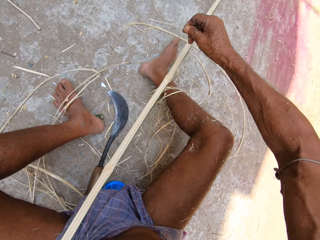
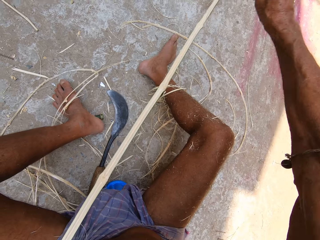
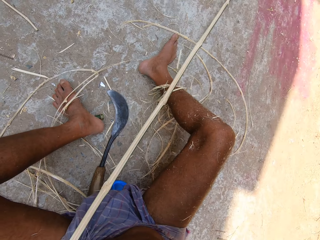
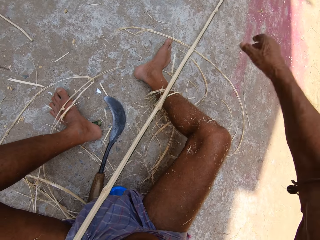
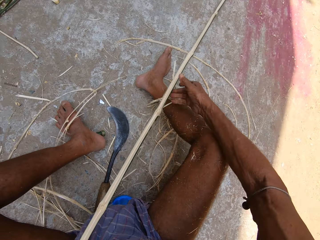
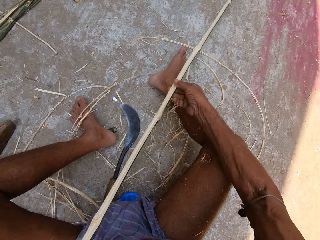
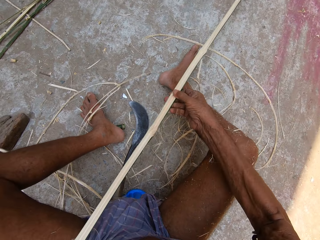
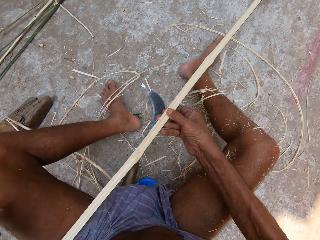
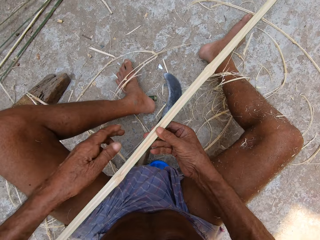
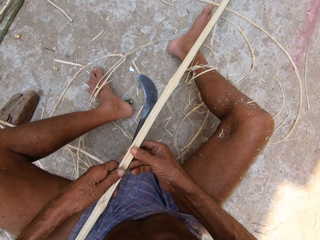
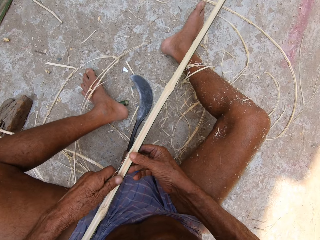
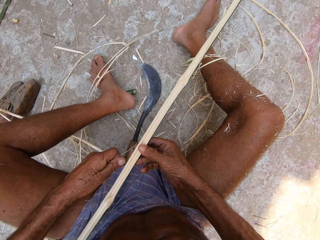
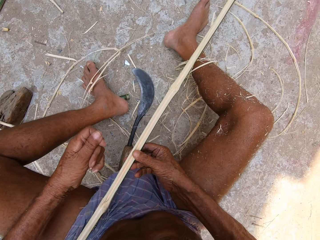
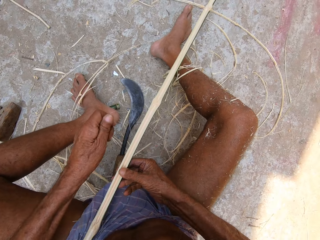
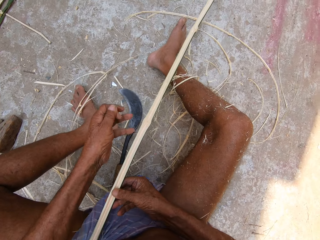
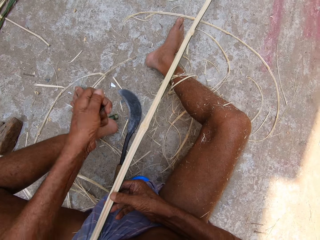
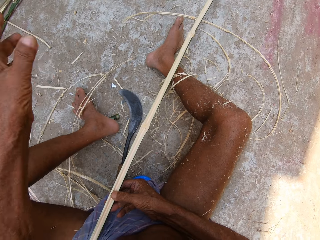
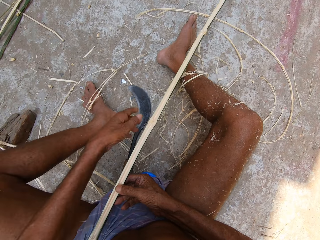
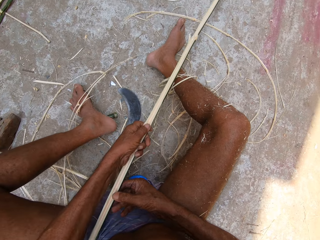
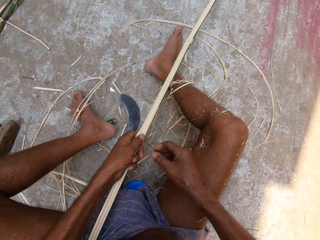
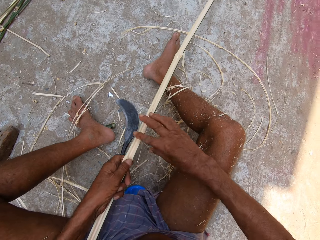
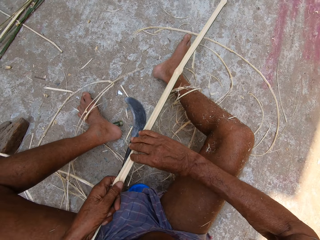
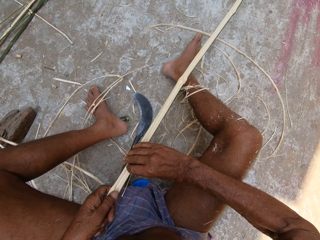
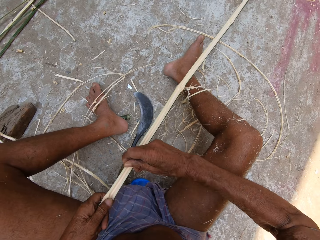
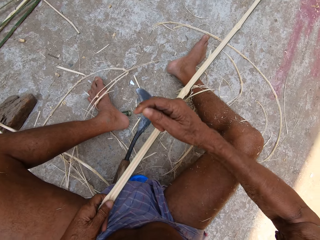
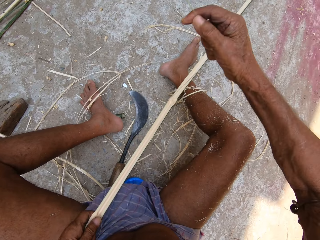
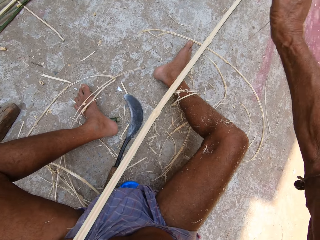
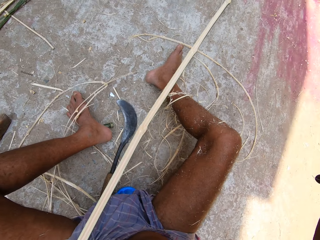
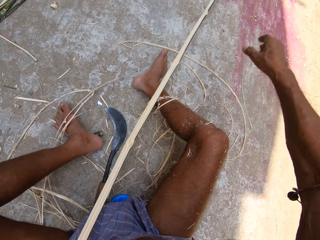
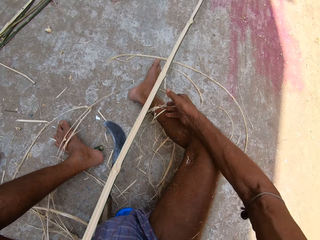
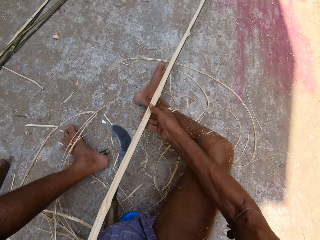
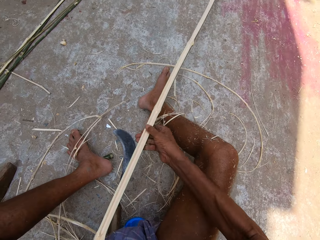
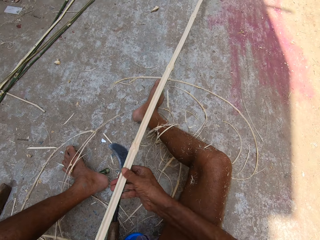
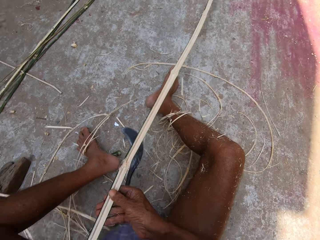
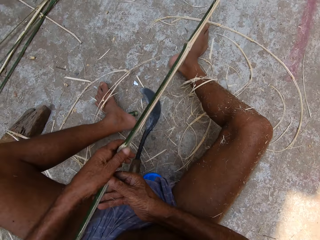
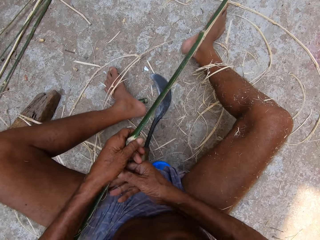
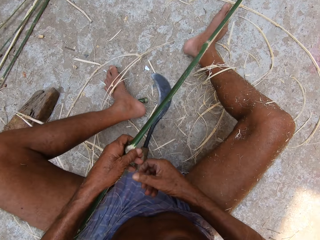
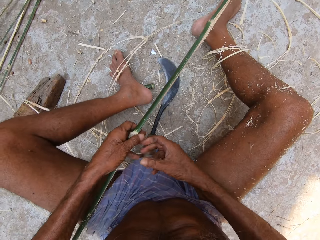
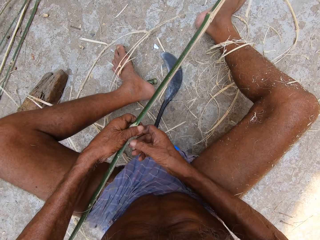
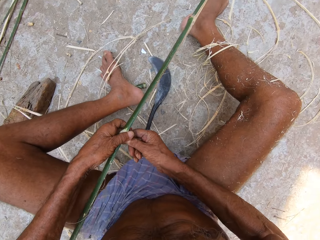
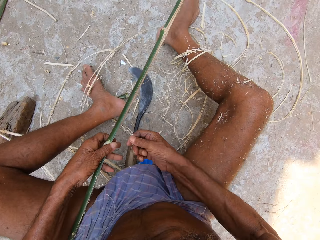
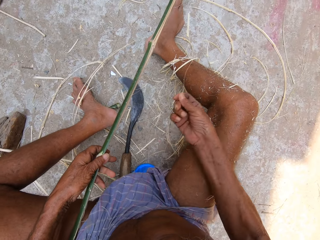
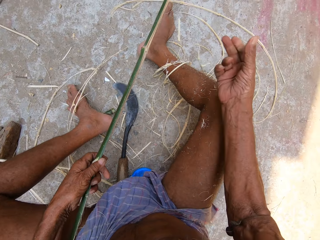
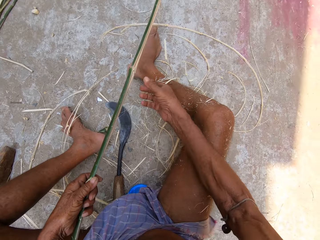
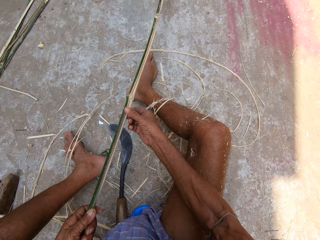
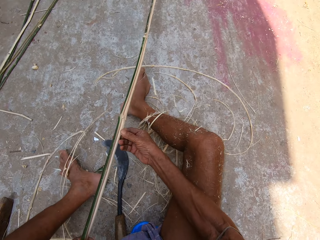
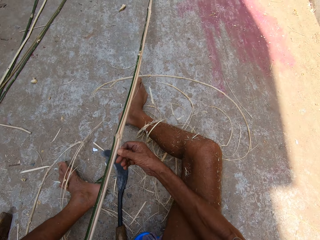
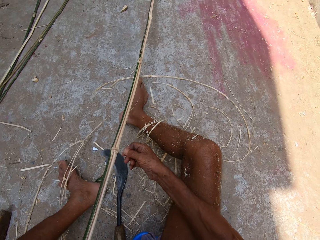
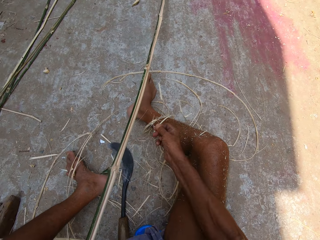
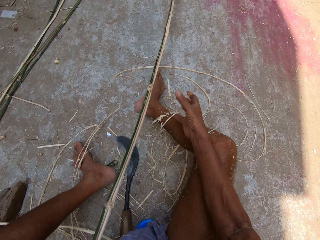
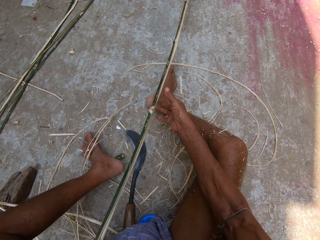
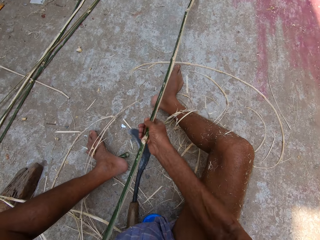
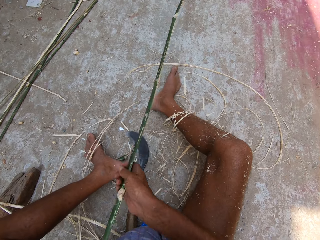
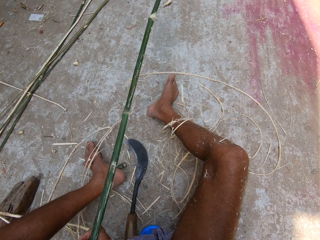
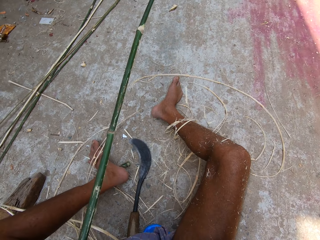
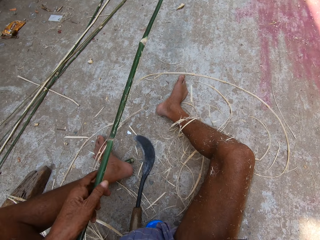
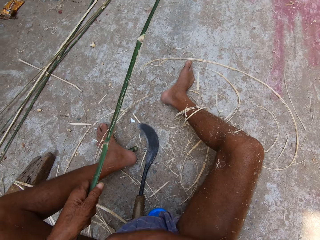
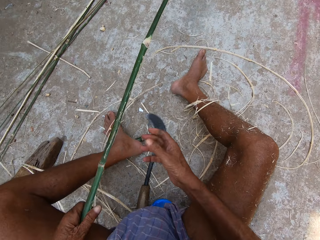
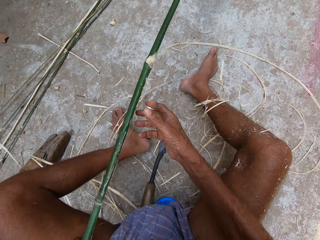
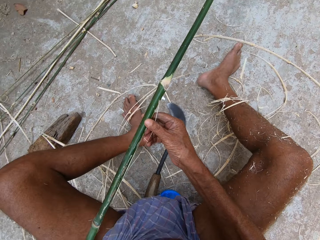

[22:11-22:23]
The camera wearer moves the bamboo strip with both hands. He removes a wood shaving from the bamboo strip with his left hand. He moves the bamboo strip with his left hand. He removes a wood shaving from the bamboo strip with his right hand. He moves the bamboo strip with his right hand. He removes a wood shaving from the bamboo strip with his right hand.

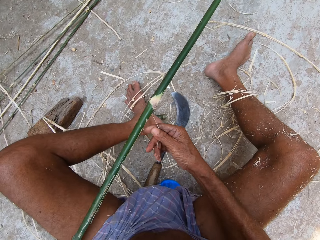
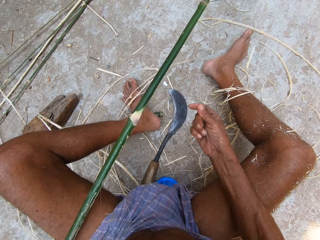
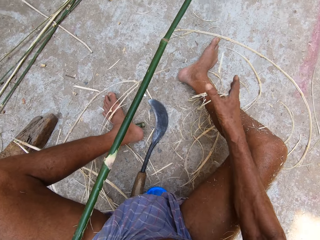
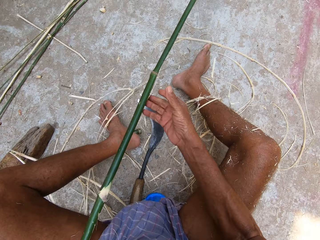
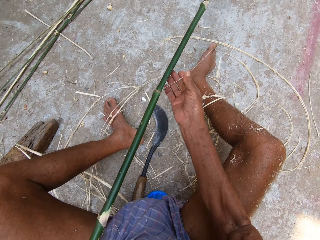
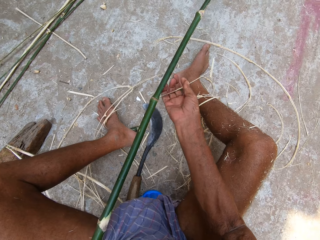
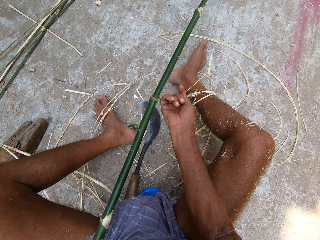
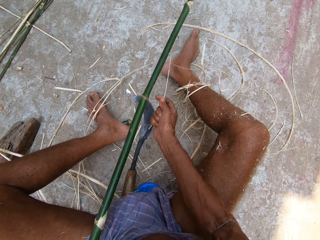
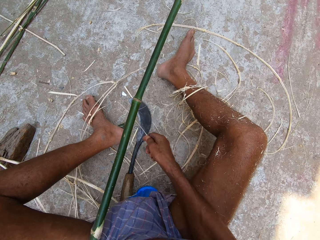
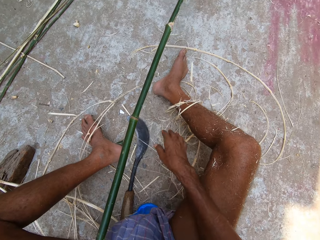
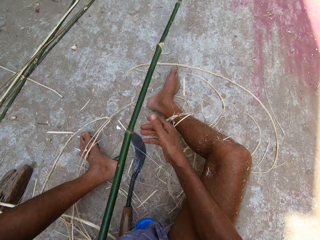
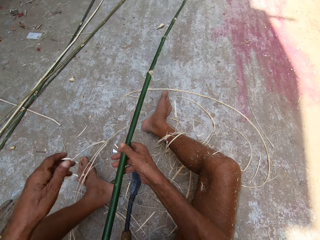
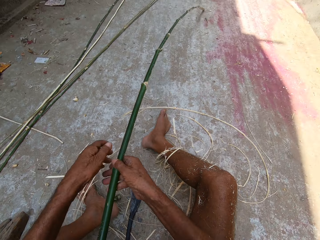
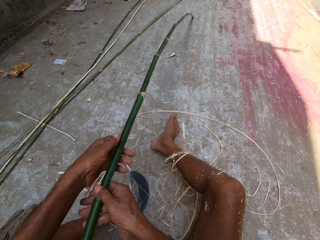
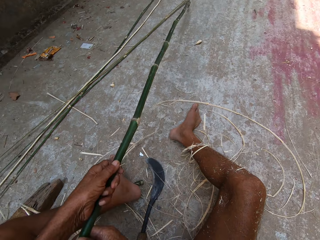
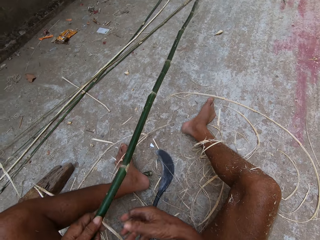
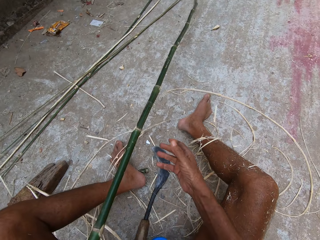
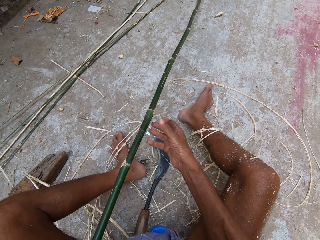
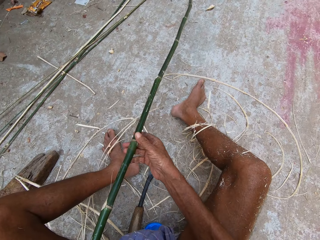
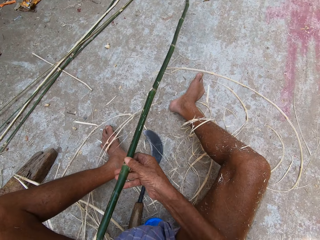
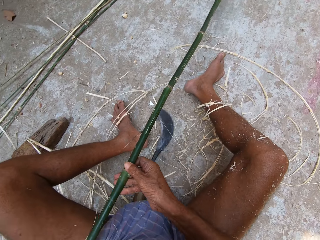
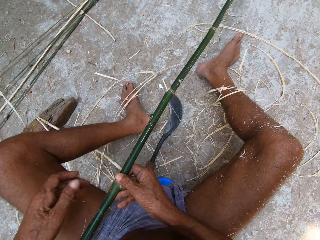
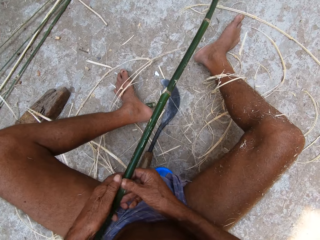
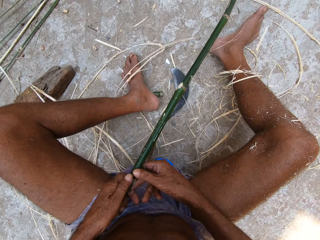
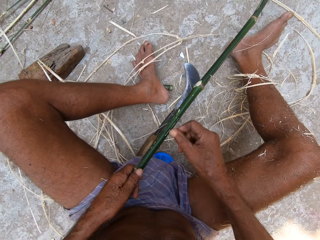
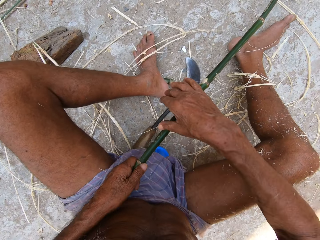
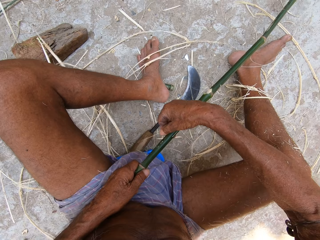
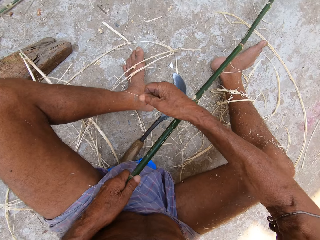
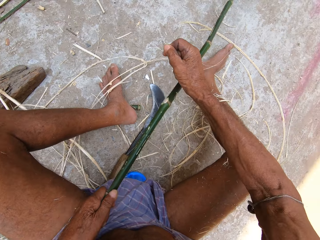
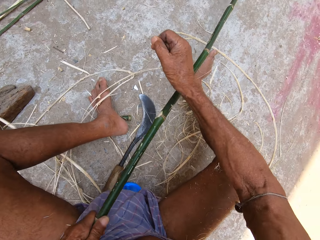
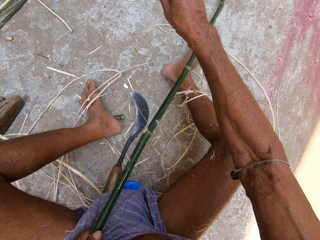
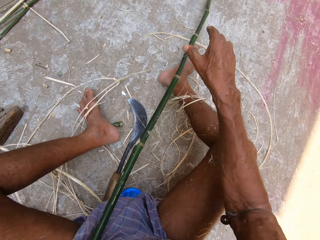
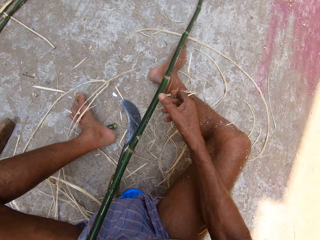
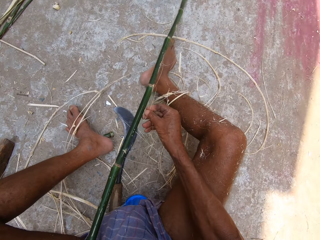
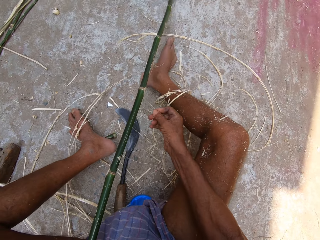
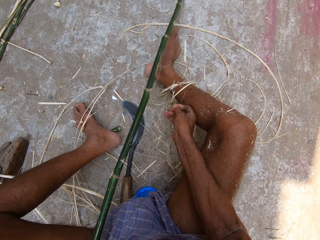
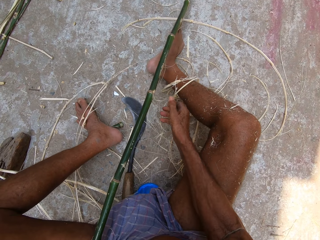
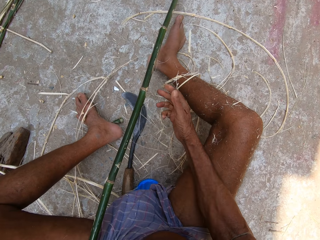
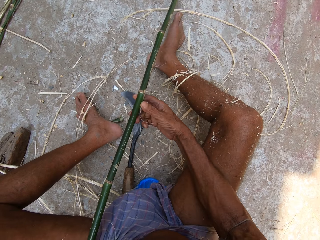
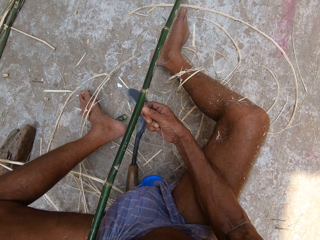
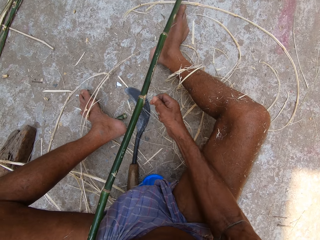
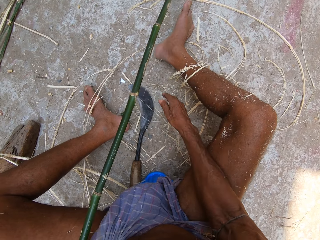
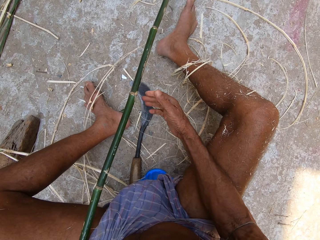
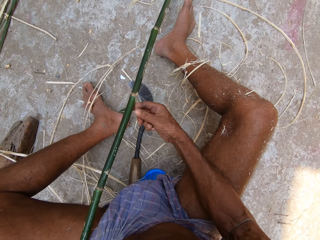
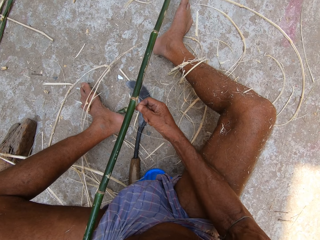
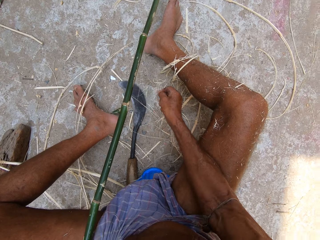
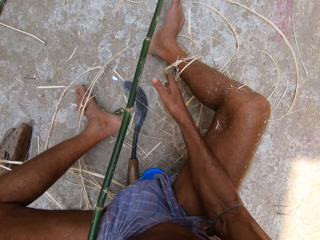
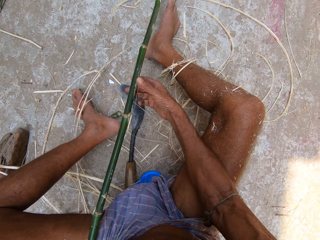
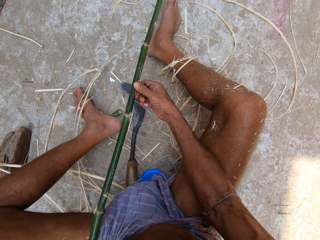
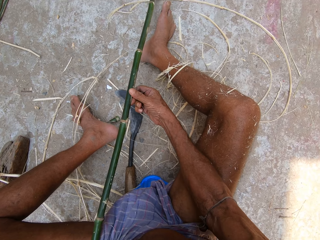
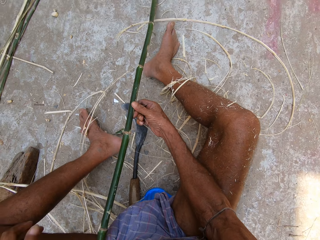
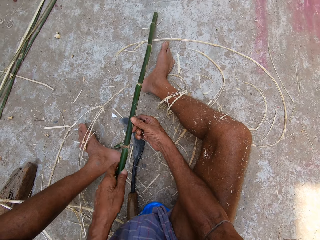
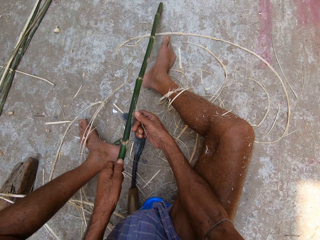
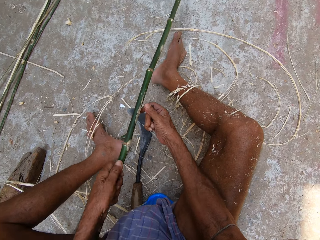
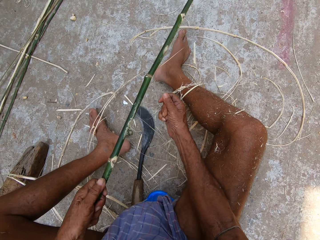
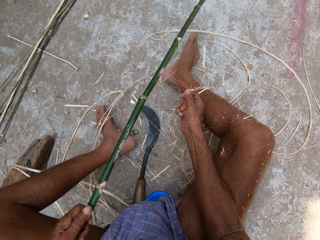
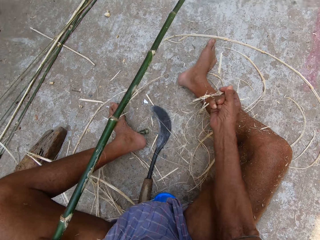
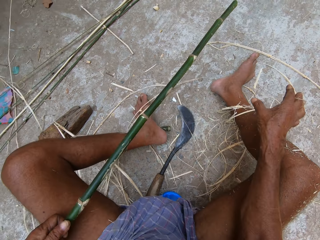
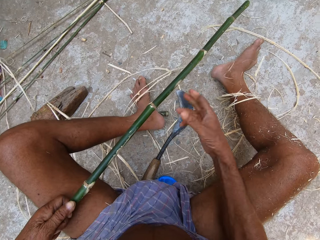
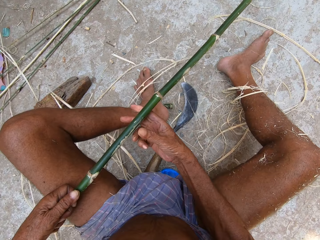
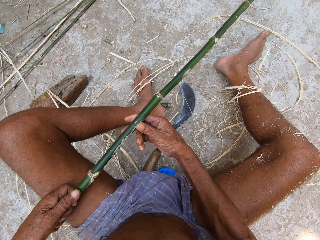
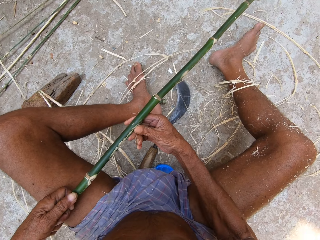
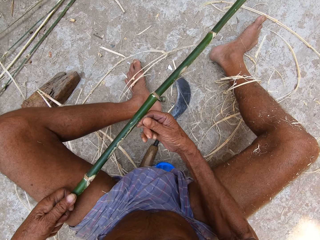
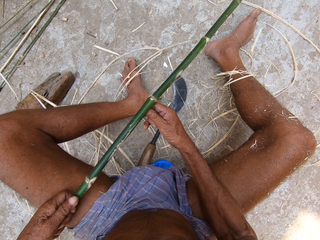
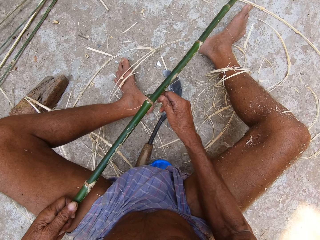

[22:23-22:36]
The camera wearer moves the bamboo strip with both hands. He removes a wood shaving from the bamboo strip with his right hand. He moves the bamboo strip with his left hand.
